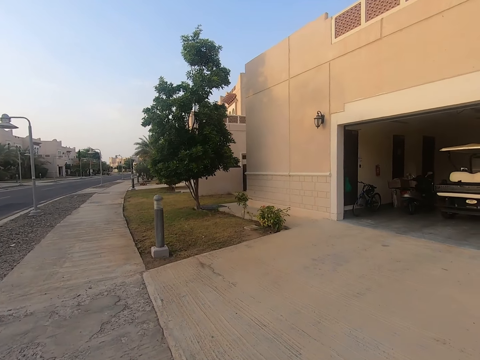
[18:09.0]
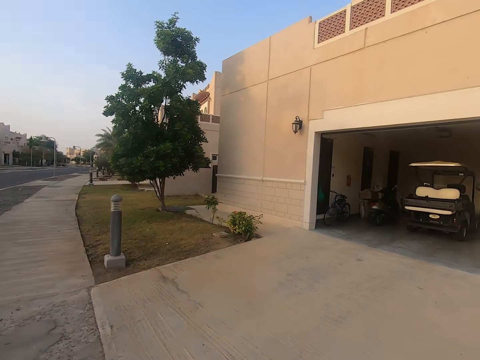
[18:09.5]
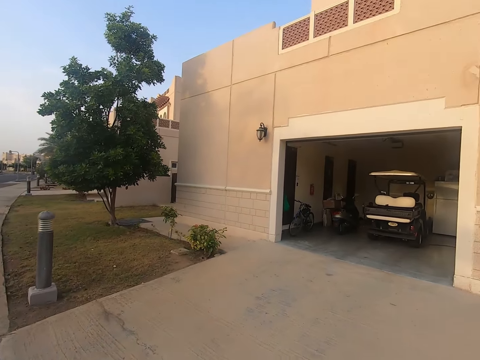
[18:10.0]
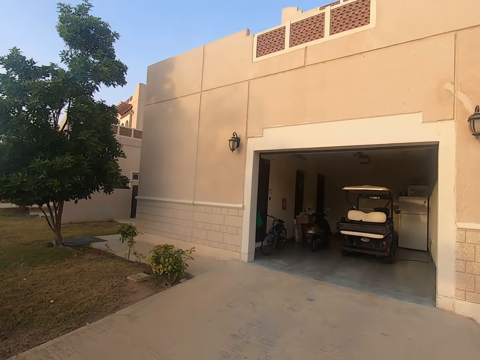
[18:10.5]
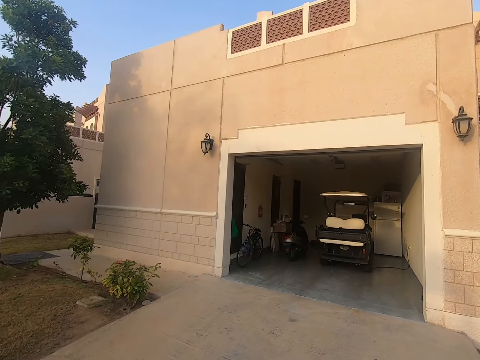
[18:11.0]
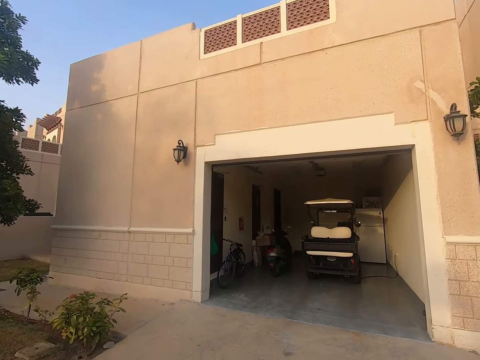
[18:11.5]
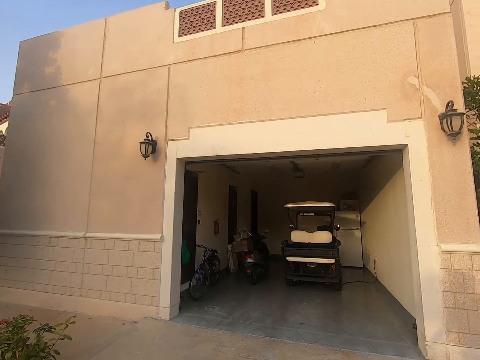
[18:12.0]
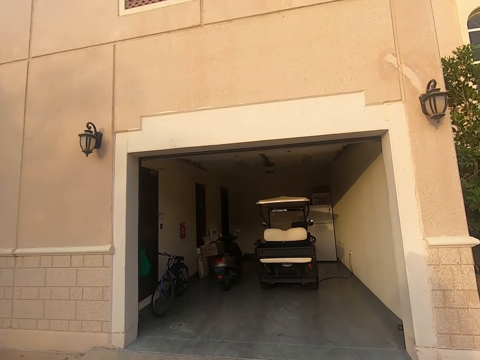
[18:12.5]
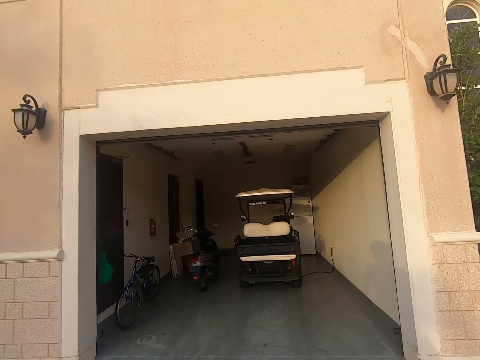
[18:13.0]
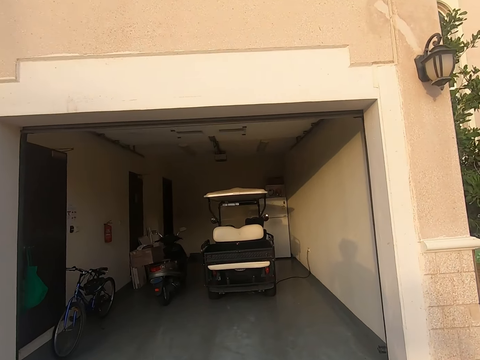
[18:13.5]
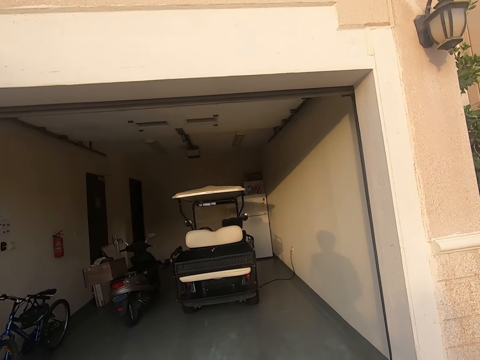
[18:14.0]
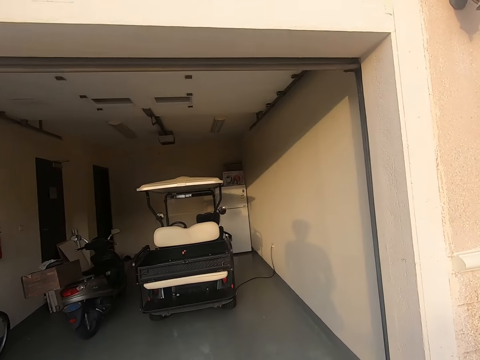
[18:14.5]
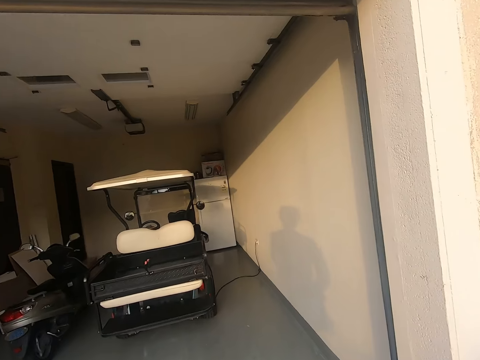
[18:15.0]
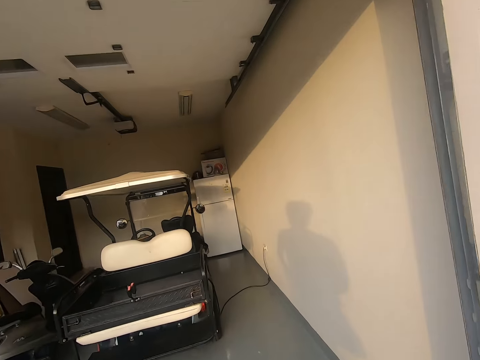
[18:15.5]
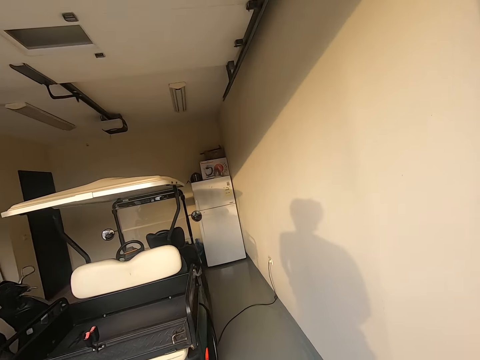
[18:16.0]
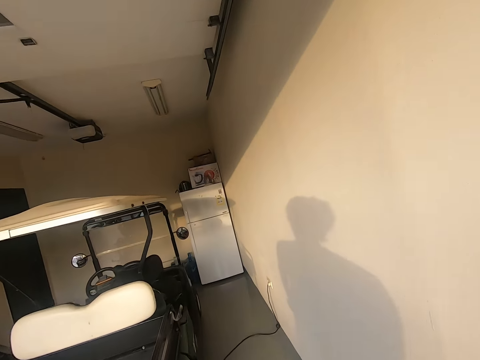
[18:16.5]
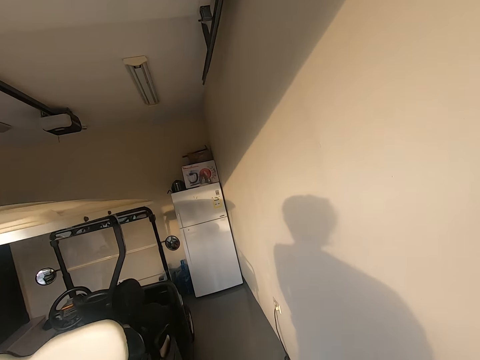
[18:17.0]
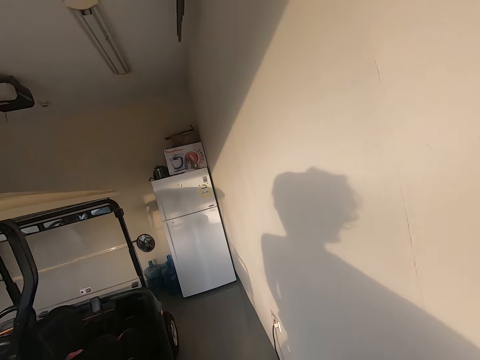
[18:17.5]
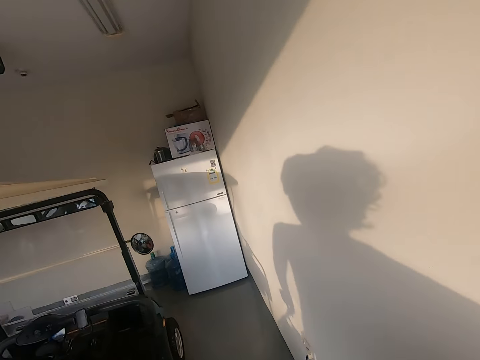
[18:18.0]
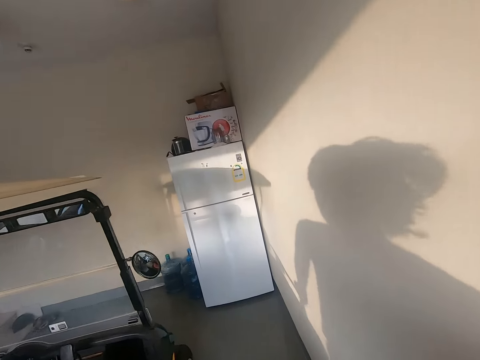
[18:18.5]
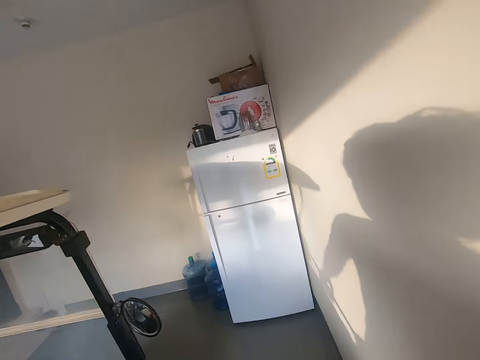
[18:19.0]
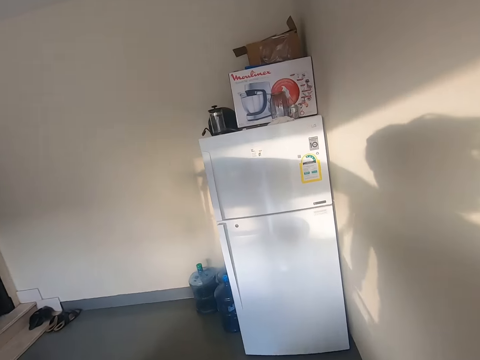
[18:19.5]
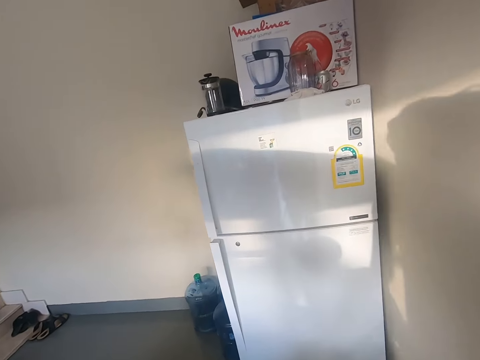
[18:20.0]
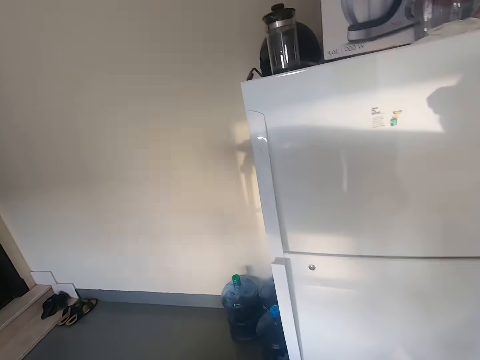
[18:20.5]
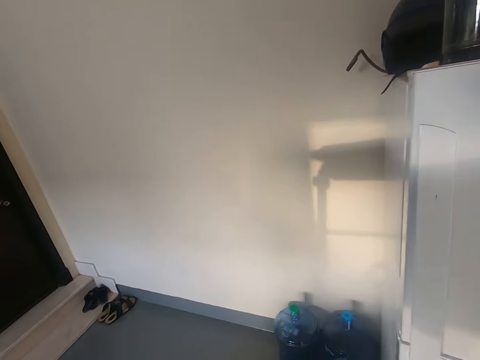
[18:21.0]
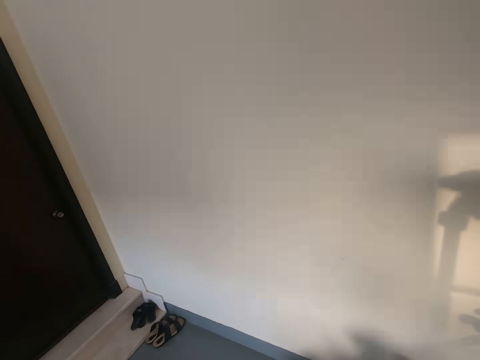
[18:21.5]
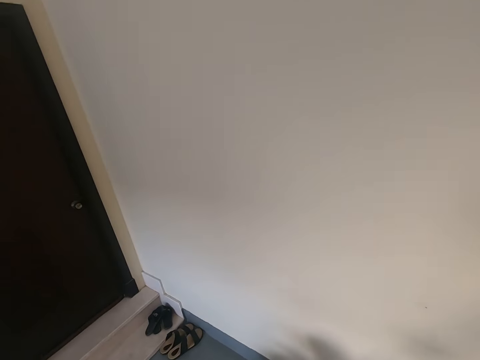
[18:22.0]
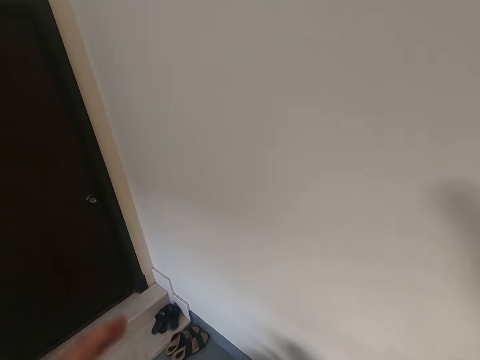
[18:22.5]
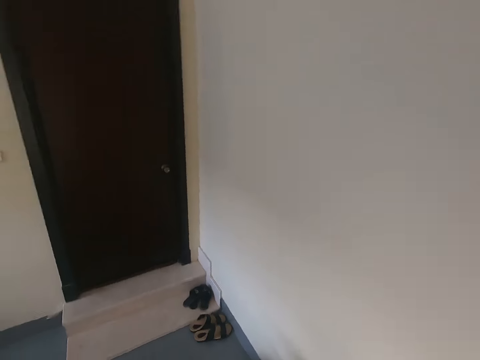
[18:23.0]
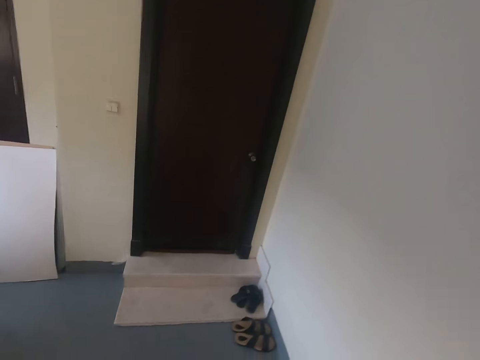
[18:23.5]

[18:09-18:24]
The camera wearer walks on the driveway. They take a right turn and walk into a parking area. They push a child trolley into the car shed.
